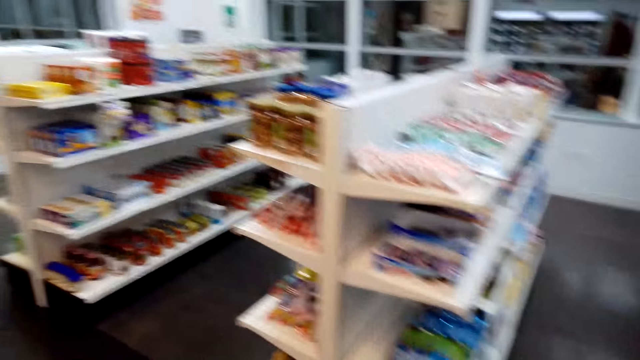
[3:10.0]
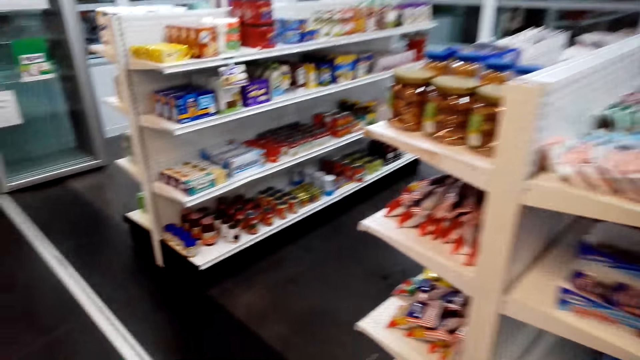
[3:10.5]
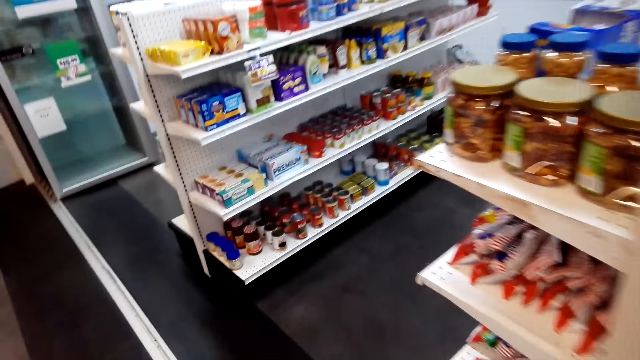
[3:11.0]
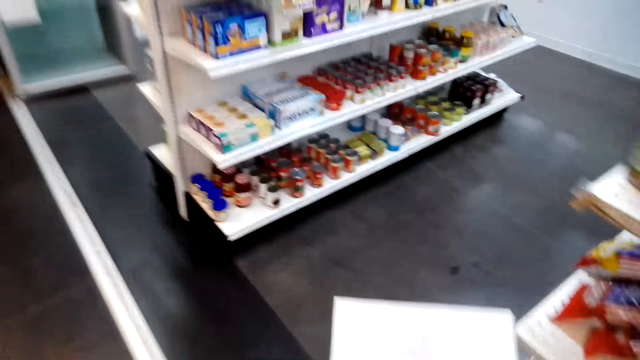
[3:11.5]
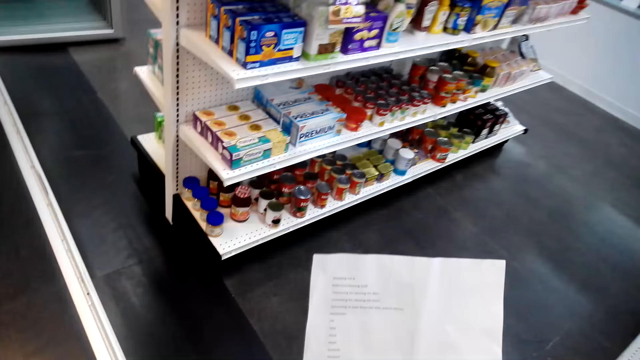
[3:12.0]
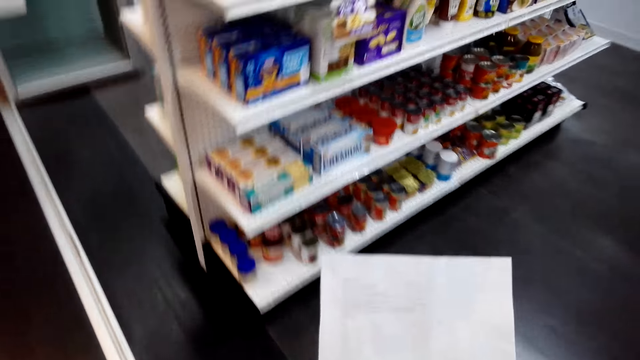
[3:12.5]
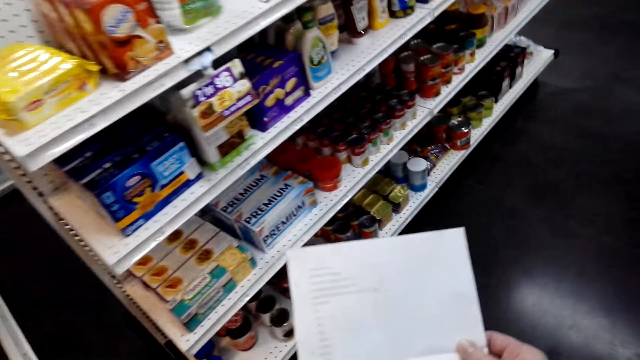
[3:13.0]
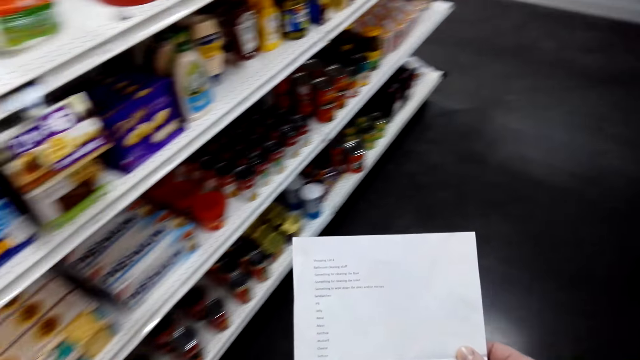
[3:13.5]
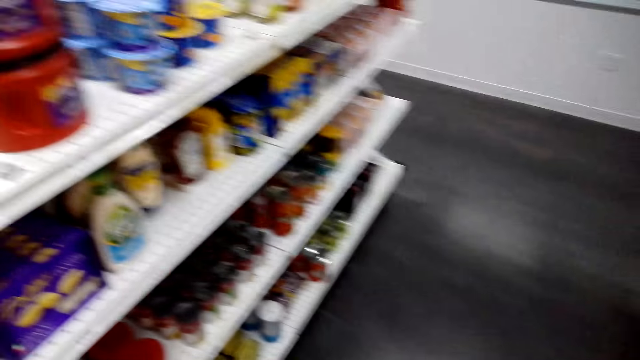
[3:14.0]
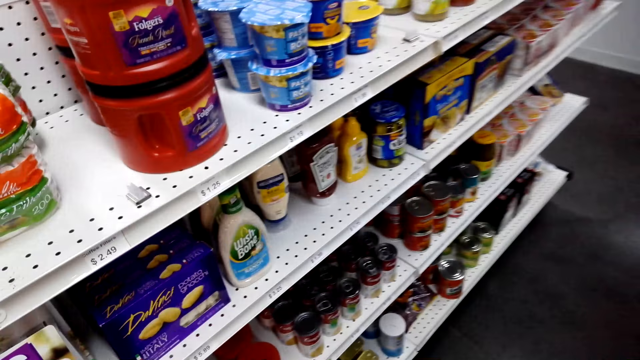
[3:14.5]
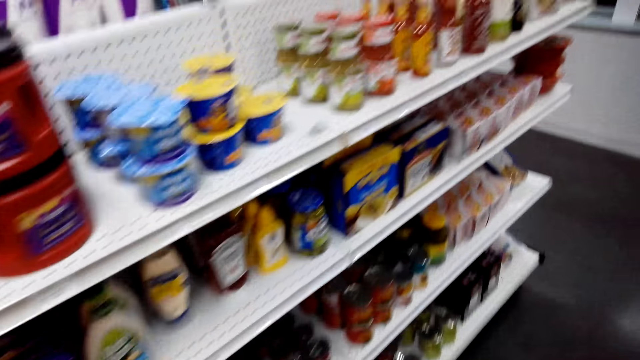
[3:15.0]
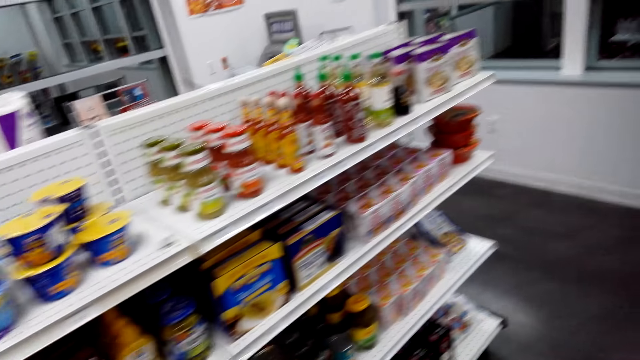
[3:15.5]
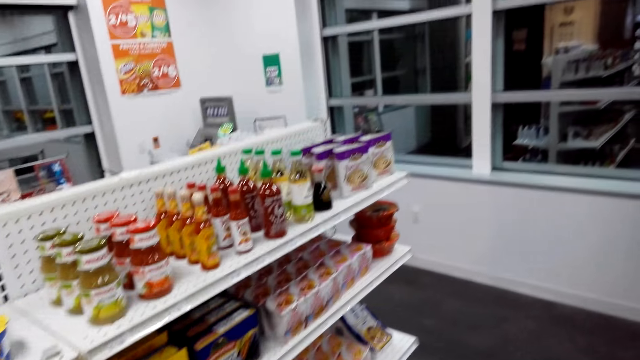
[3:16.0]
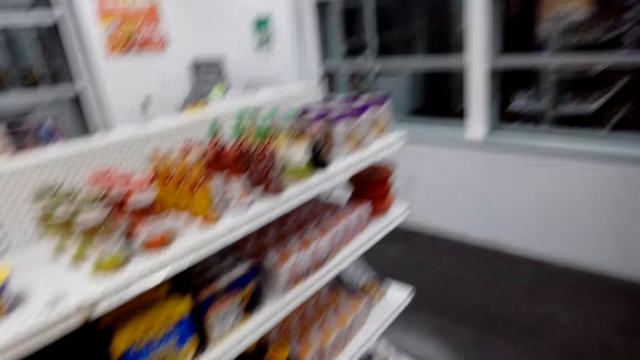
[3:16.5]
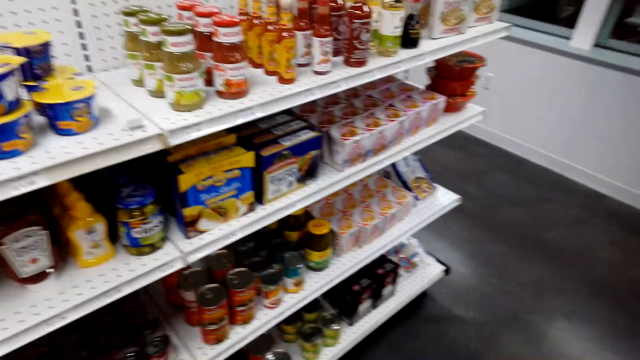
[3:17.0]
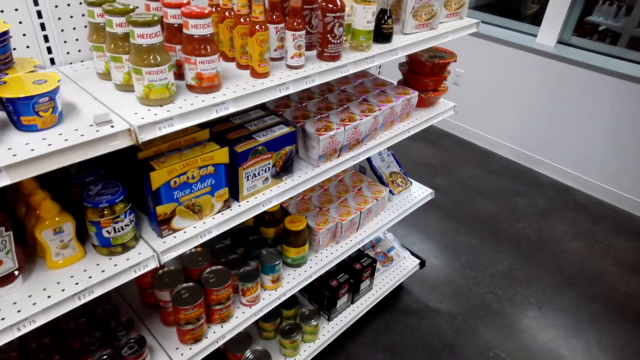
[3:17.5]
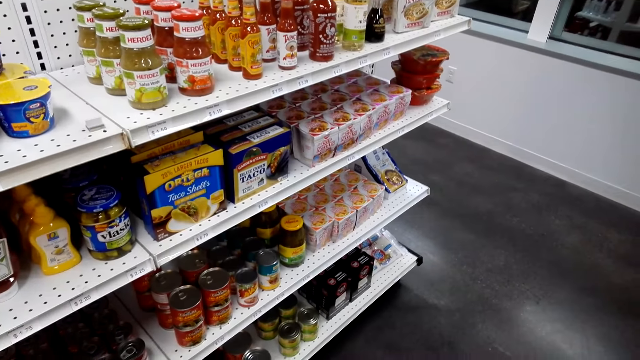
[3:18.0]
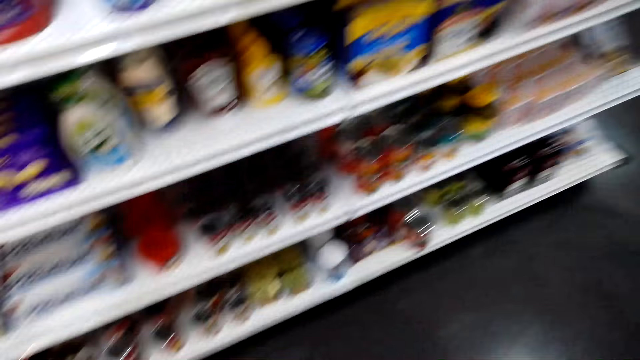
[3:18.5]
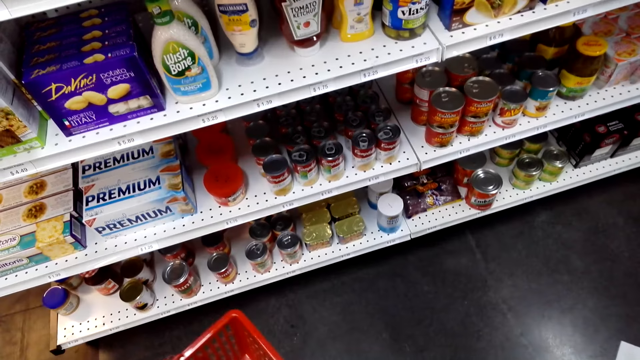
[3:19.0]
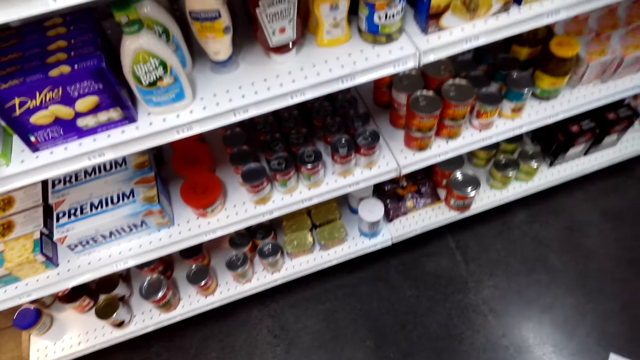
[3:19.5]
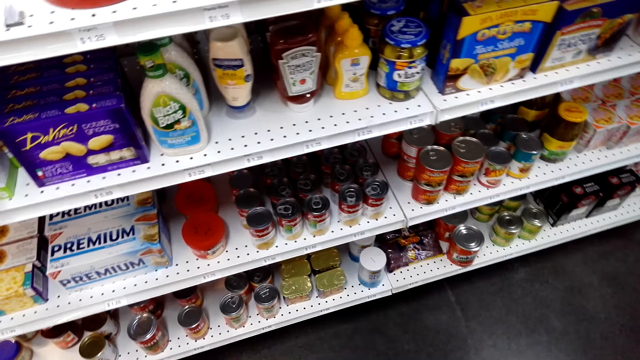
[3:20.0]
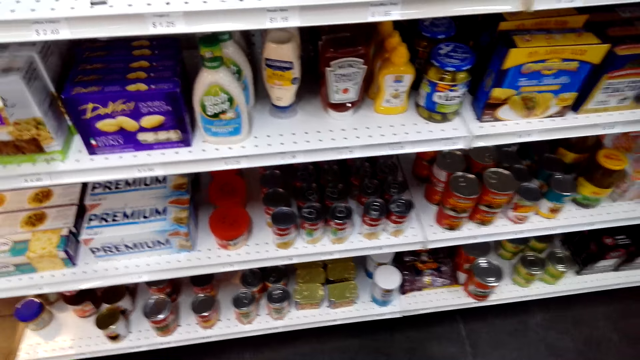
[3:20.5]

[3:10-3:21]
The camera wearer checks the shopping list. They check the shop shelves.

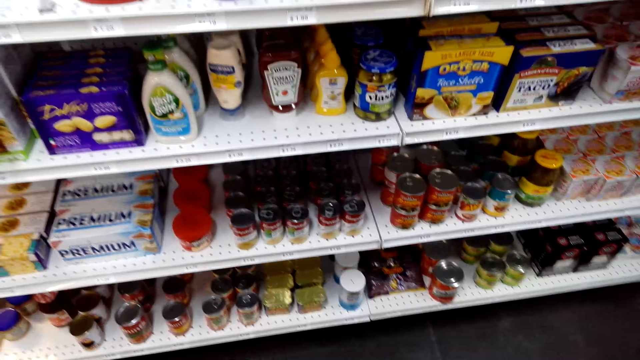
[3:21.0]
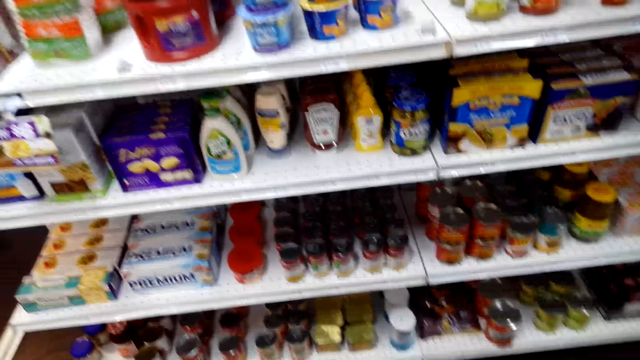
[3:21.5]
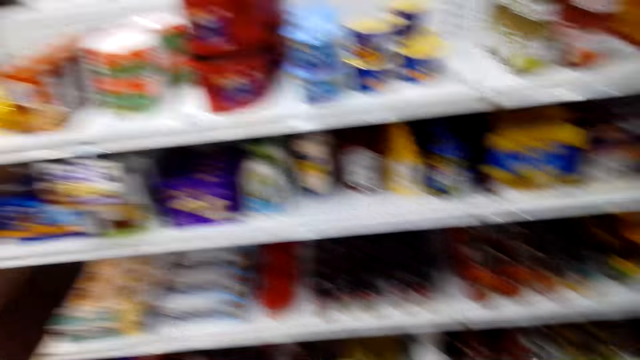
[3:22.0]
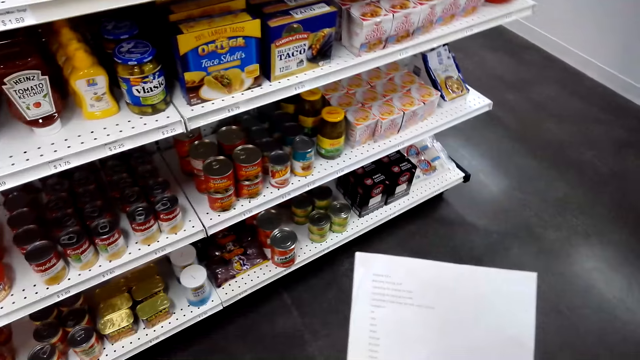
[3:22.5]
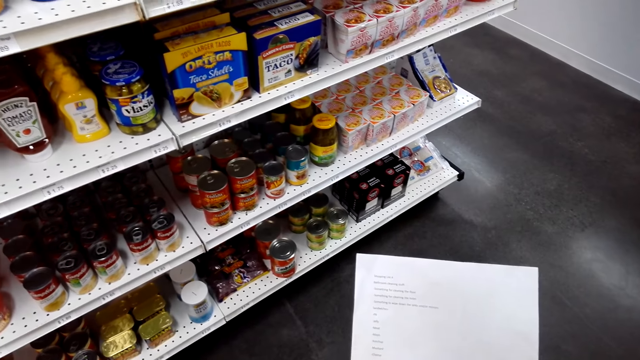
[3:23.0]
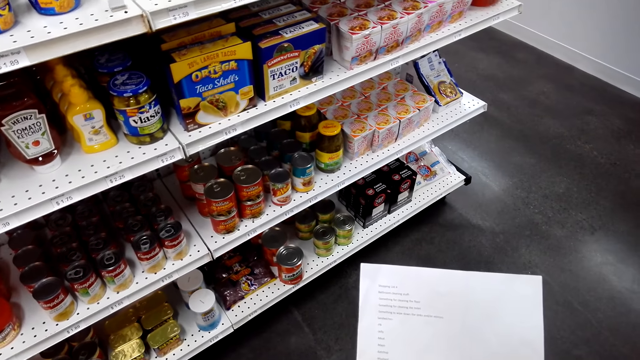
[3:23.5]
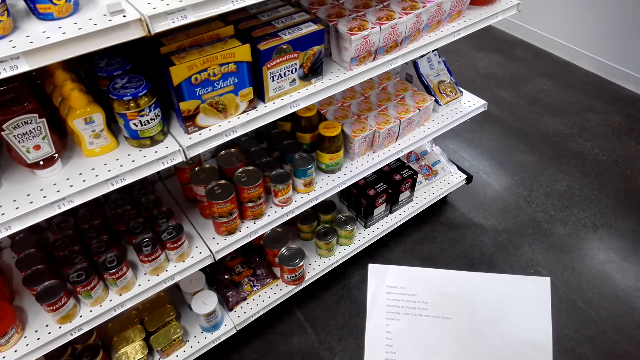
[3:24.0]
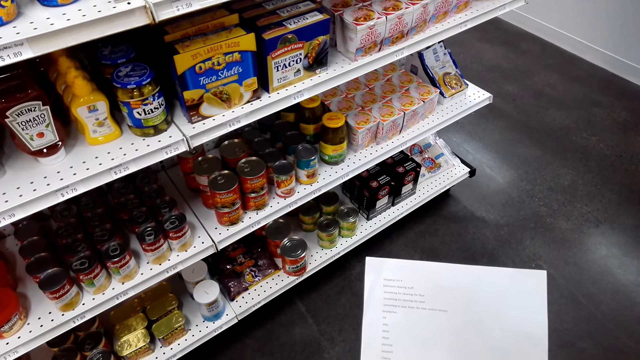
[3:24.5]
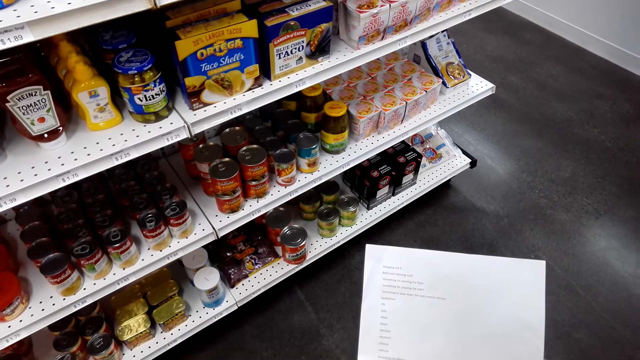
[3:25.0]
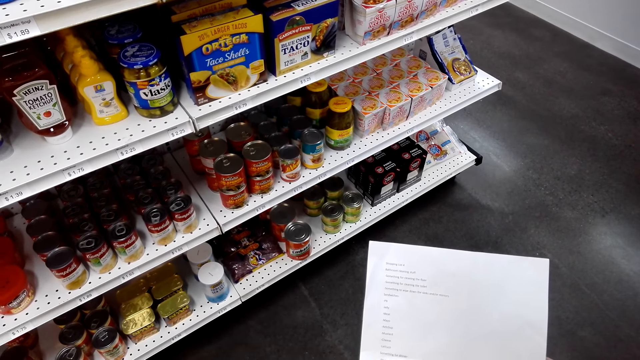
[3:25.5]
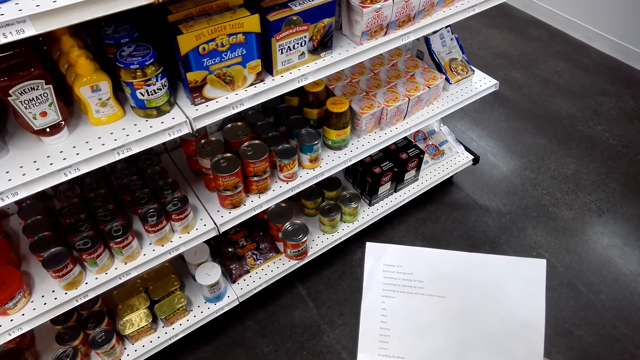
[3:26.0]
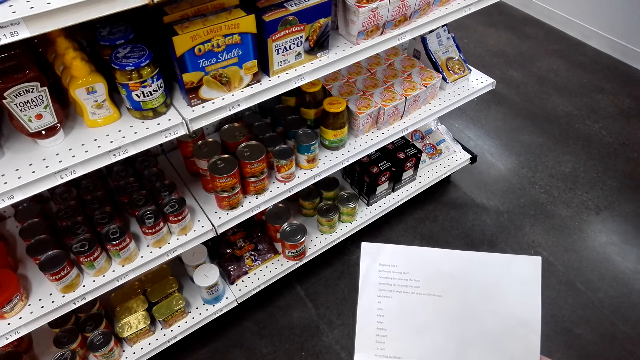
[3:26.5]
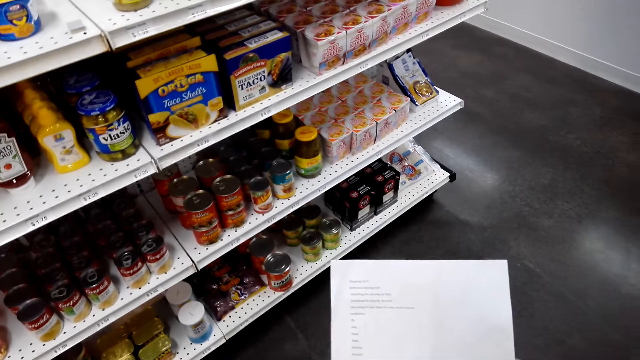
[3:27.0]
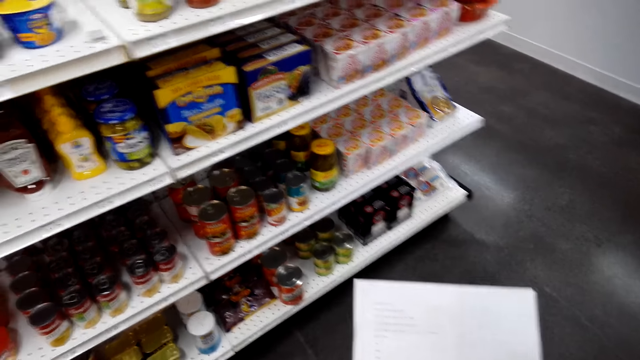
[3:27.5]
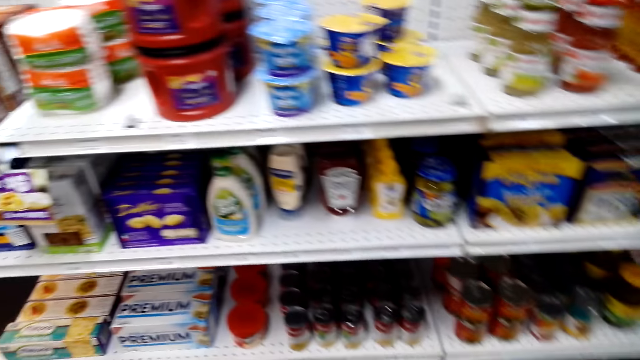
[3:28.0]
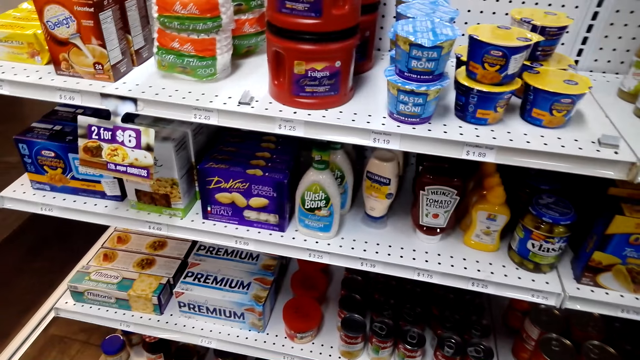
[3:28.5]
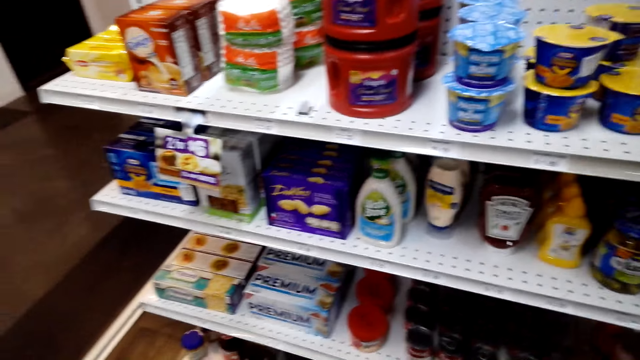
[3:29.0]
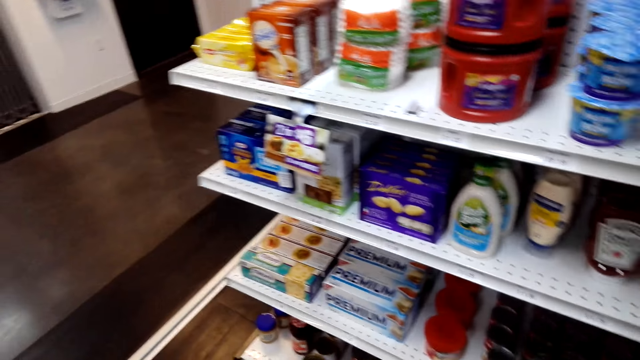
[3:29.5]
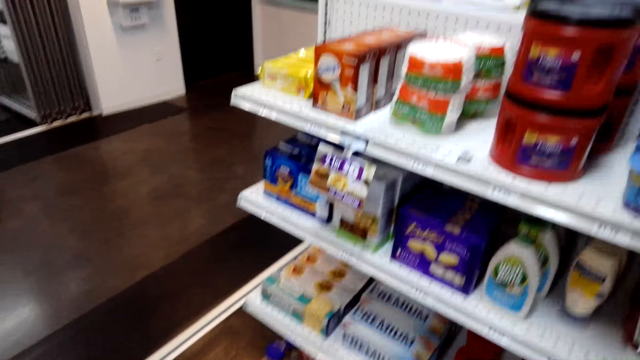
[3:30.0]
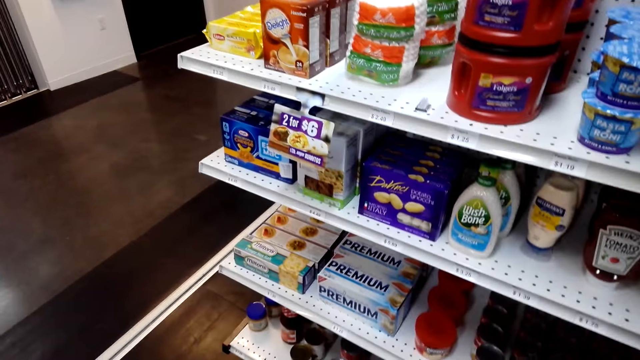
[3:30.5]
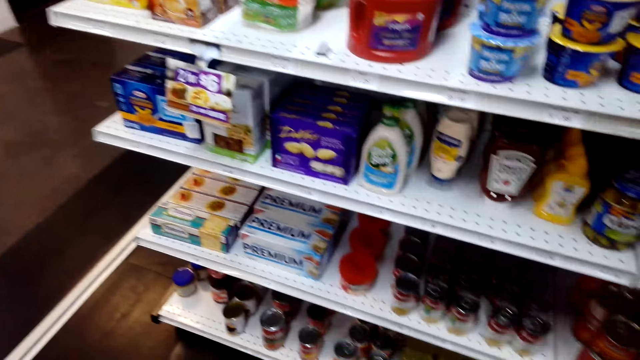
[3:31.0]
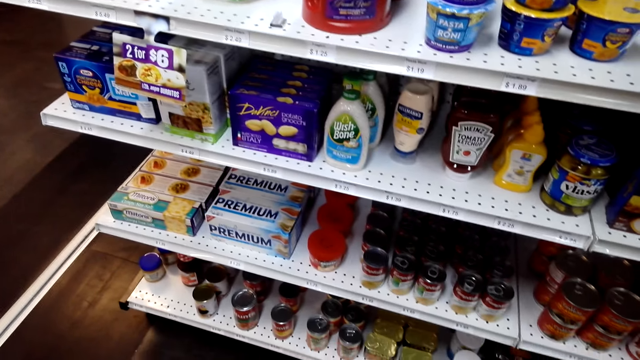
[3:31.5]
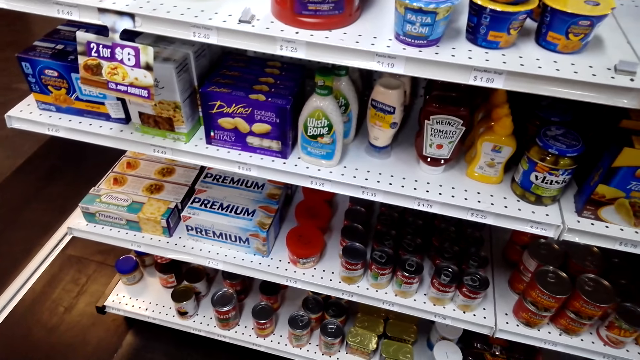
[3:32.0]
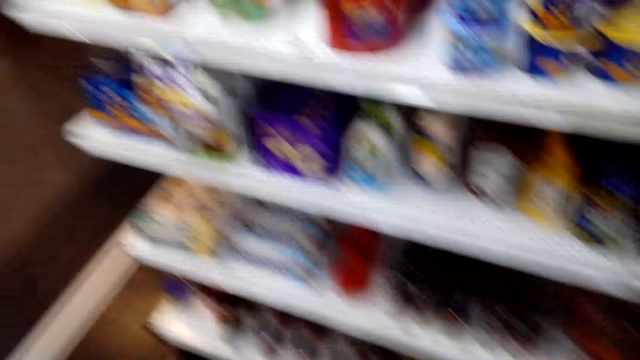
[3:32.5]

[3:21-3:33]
The camera wearer checks the shopping list. They check the shop shelves.
